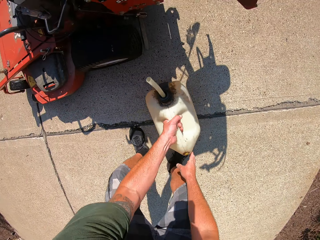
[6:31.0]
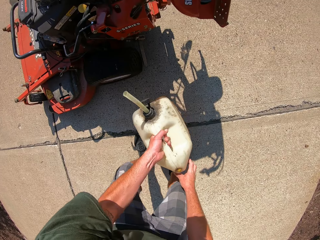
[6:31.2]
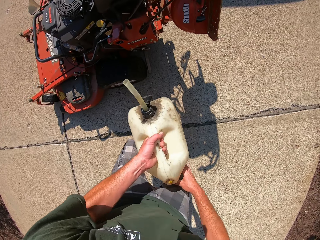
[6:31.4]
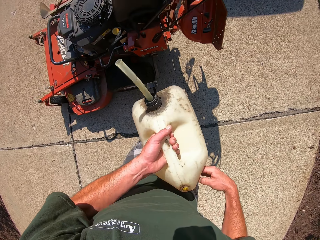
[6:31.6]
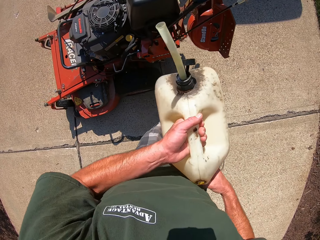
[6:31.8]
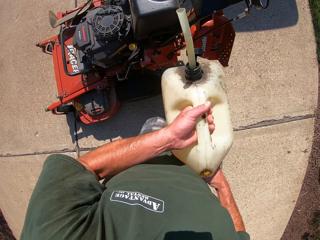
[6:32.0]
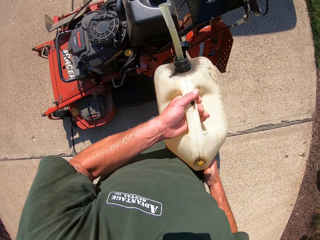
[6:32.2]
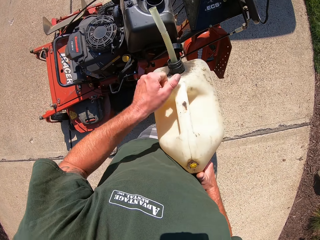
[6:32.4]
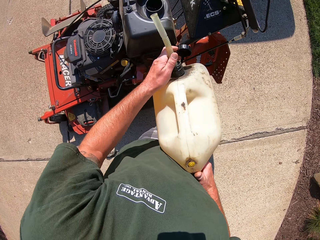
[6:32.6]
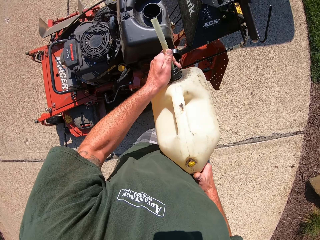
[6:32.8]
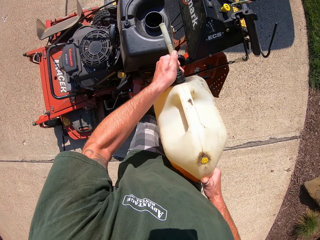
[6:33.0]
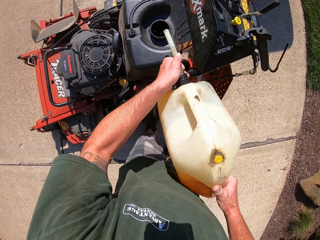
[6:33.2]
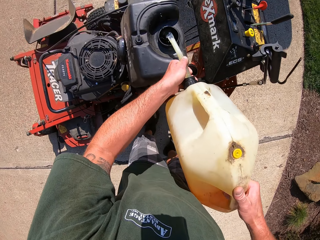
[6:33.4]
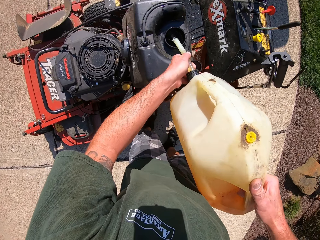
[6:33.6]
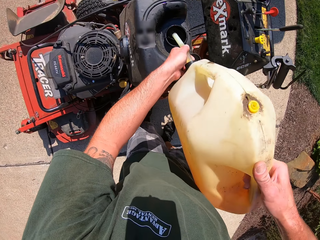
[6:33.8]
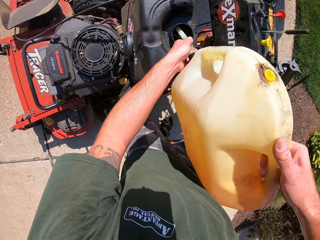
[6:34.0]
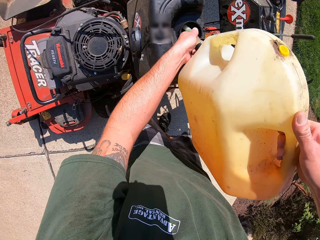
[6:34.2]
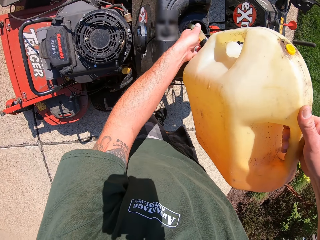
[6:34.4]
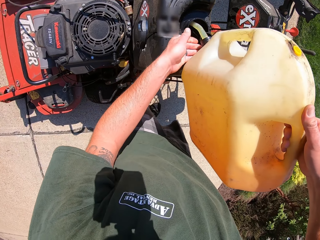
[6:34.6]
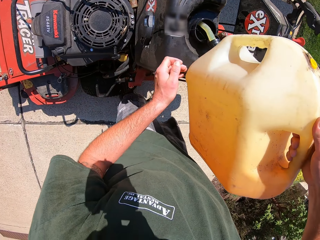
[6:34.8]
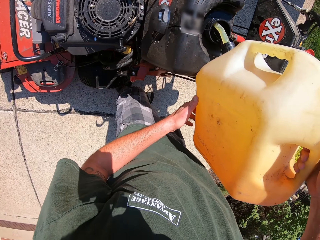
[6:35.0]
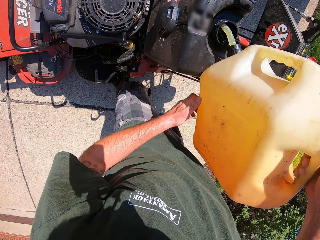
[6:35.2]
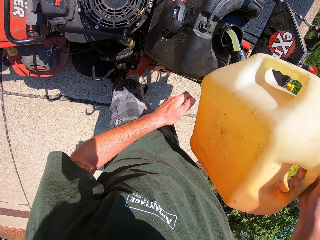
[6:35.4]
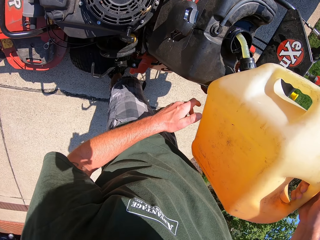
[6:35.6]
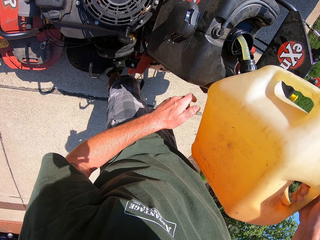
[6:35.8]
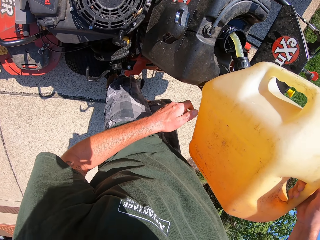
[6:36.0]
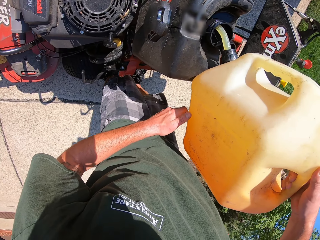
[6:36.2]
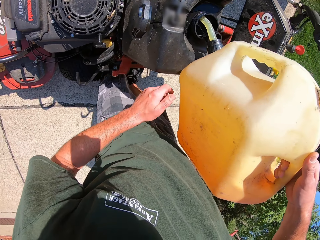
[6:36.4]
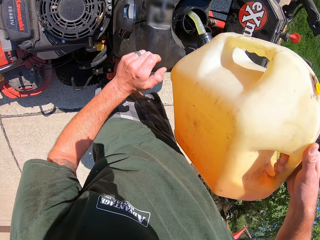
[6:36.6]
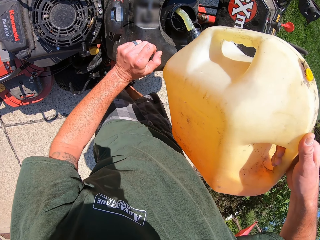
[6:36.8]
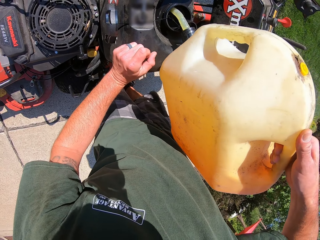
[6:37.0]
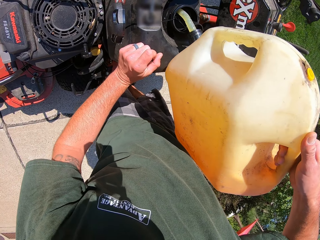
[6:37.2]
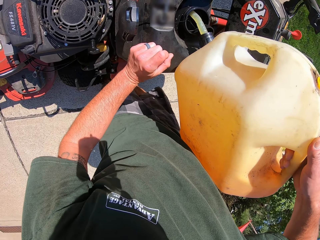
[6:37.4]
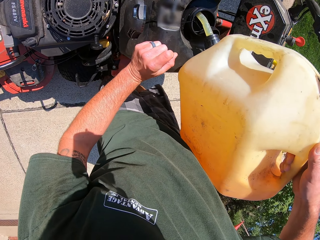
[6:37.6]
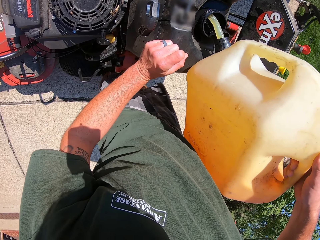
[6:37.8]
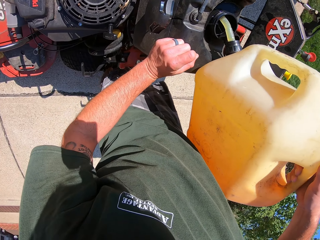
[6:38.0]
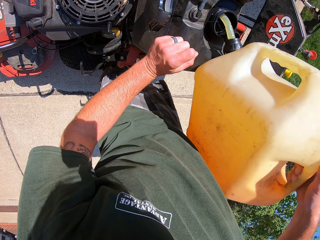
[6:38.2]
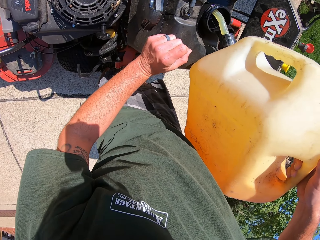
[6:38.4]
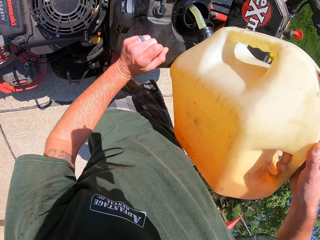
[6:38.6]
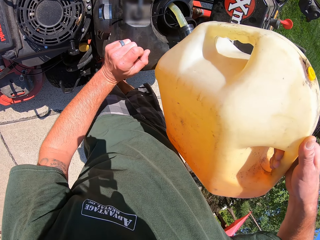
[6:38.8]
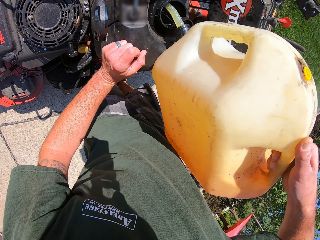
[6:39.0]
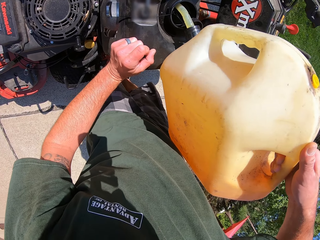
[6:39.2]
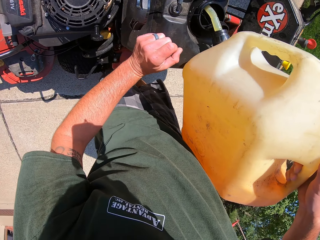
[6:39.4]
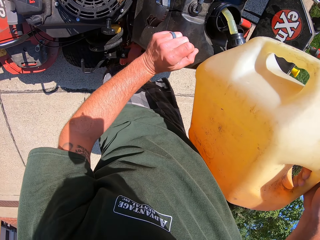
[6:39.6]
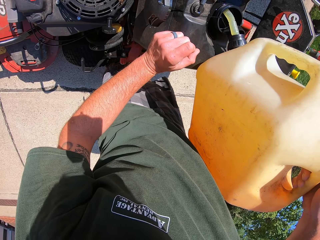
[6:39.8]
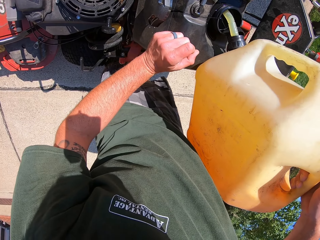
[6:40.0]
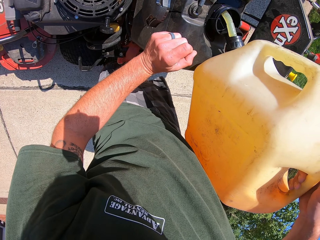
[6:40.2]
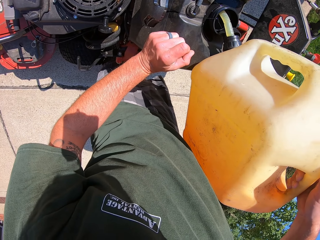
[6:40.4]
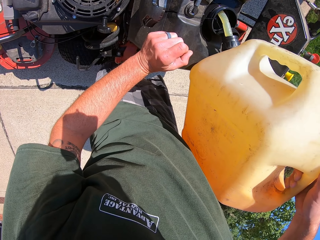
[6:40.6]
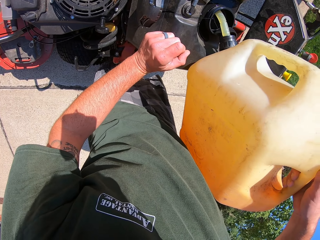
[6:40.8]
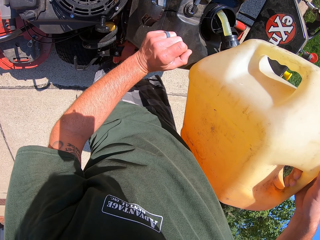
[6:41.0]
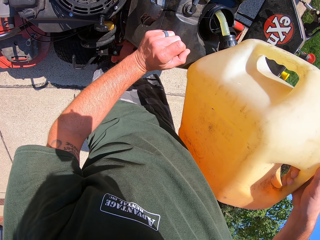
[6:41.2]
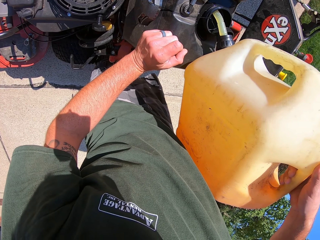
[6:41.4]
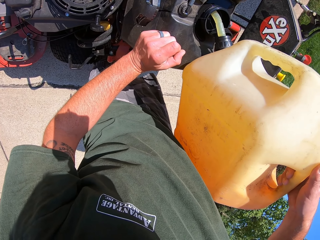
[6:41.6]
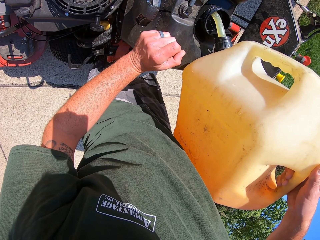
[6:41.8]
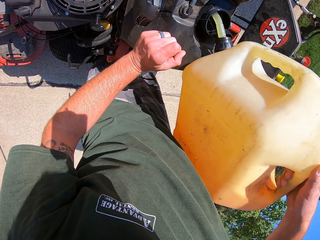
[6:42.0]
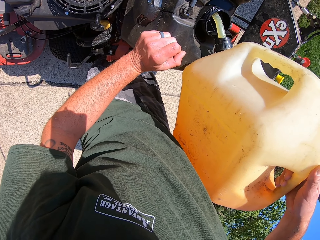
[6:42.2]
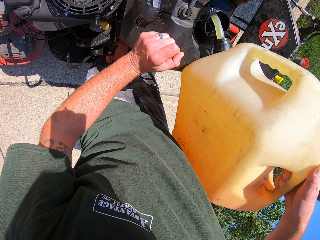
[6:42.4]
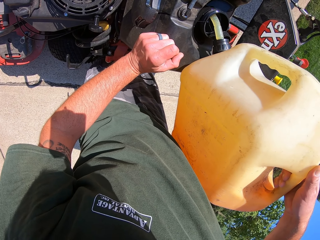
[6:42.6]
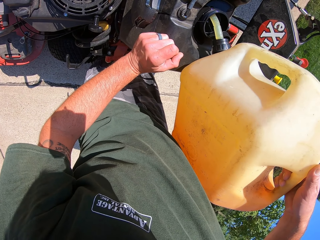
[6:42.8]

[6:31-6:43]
The camera wearer lifts the gallon with his two hands. He pours fuel from the gallon into the fuel tank of the lawnmower.

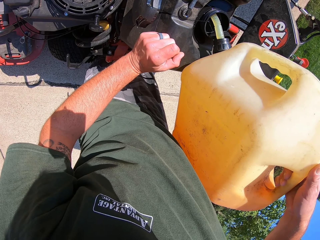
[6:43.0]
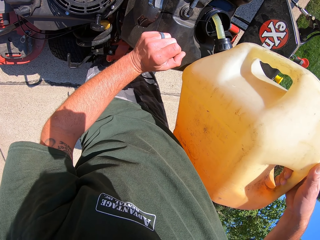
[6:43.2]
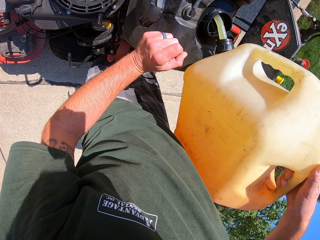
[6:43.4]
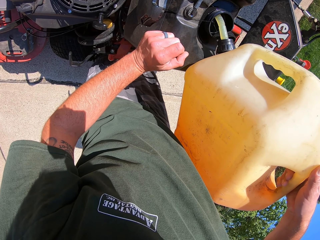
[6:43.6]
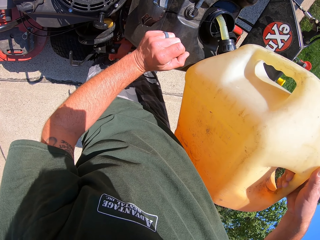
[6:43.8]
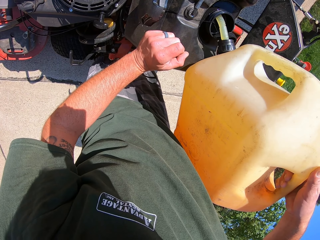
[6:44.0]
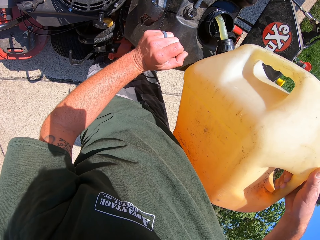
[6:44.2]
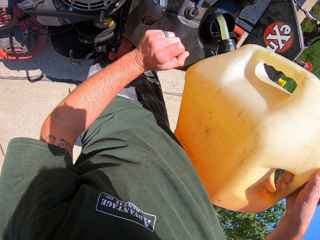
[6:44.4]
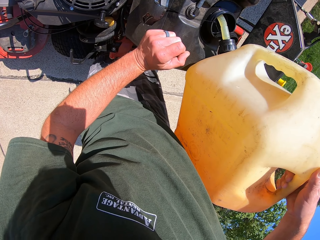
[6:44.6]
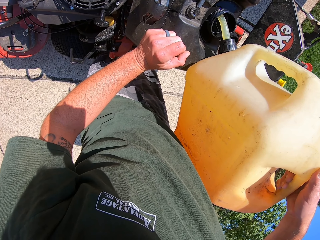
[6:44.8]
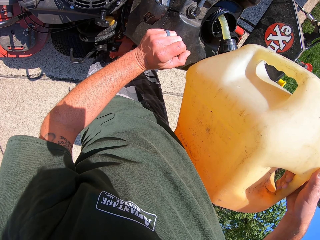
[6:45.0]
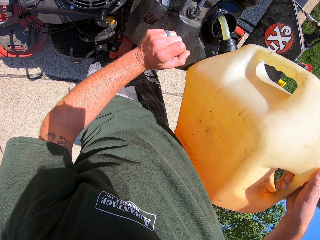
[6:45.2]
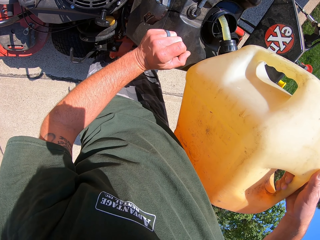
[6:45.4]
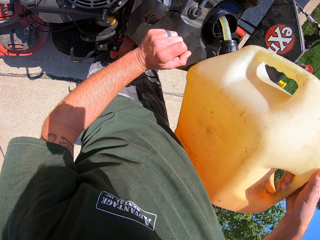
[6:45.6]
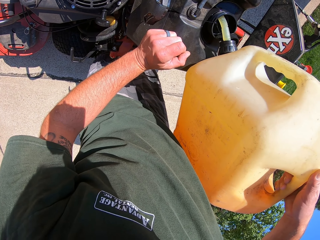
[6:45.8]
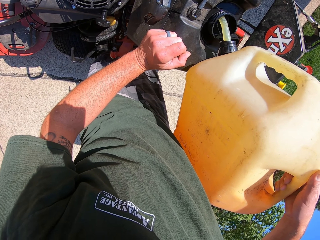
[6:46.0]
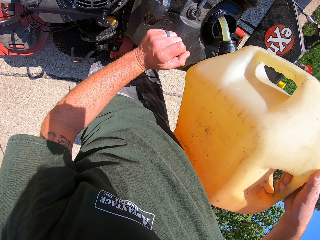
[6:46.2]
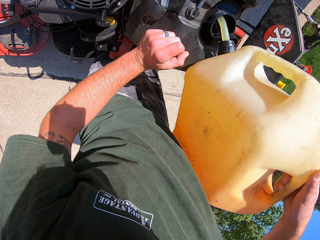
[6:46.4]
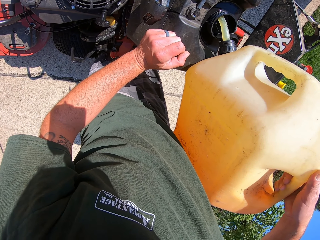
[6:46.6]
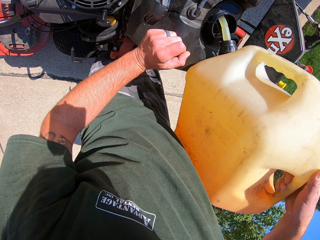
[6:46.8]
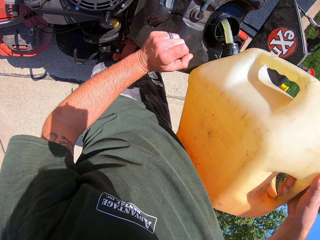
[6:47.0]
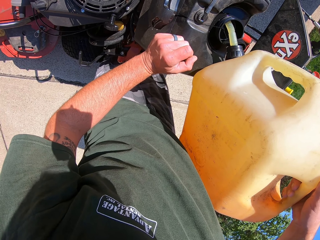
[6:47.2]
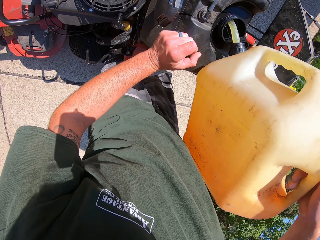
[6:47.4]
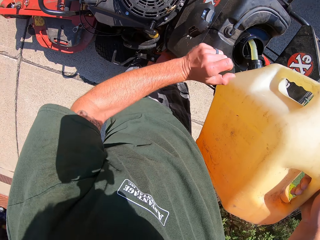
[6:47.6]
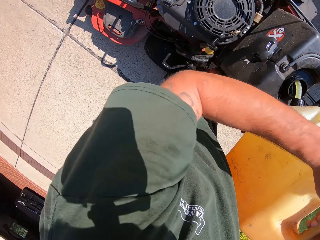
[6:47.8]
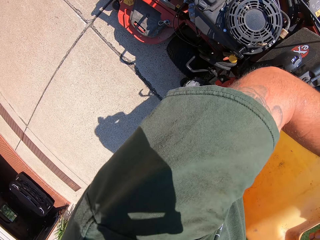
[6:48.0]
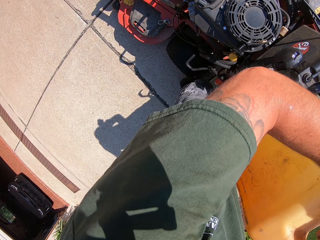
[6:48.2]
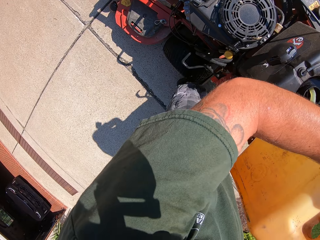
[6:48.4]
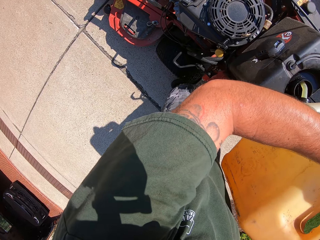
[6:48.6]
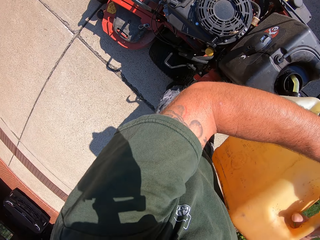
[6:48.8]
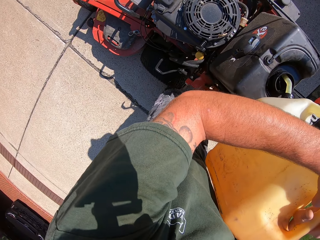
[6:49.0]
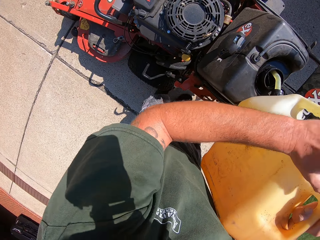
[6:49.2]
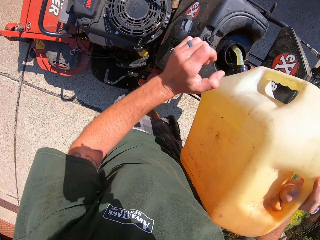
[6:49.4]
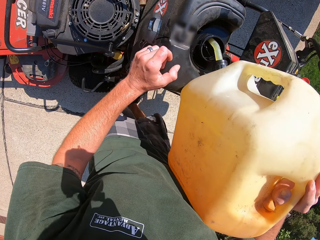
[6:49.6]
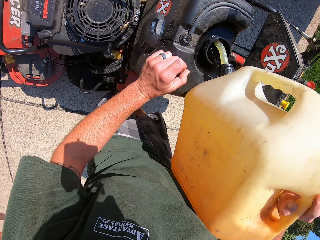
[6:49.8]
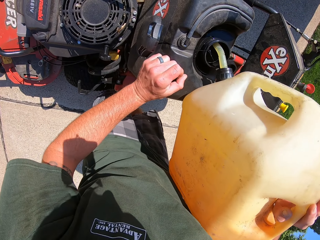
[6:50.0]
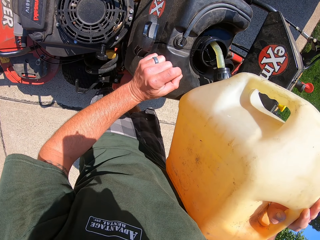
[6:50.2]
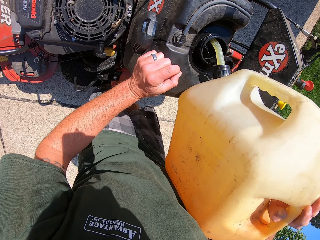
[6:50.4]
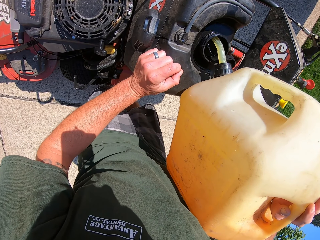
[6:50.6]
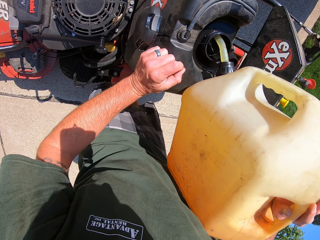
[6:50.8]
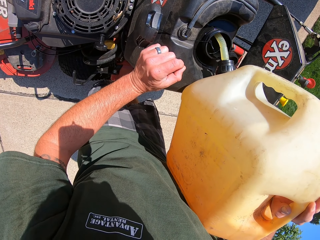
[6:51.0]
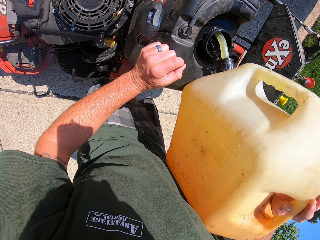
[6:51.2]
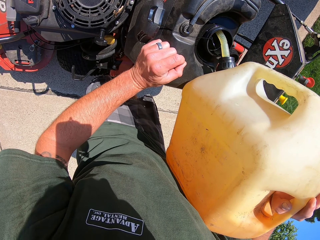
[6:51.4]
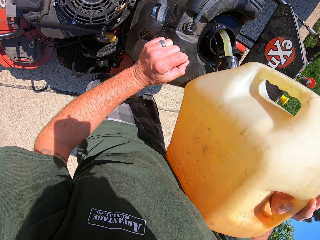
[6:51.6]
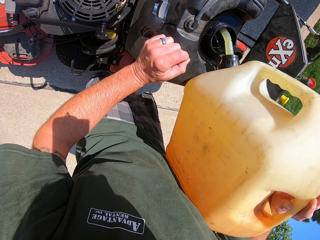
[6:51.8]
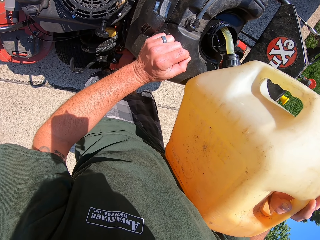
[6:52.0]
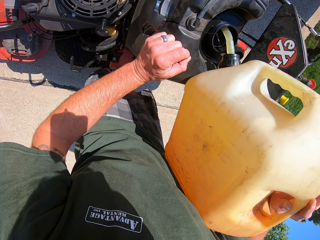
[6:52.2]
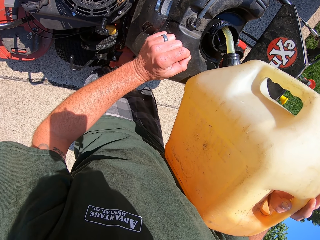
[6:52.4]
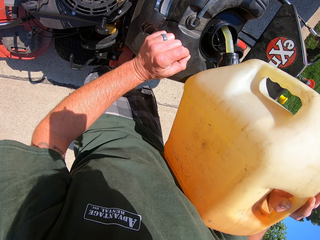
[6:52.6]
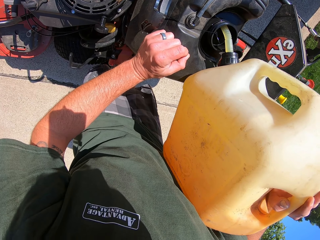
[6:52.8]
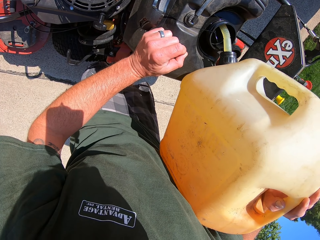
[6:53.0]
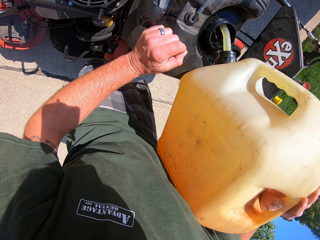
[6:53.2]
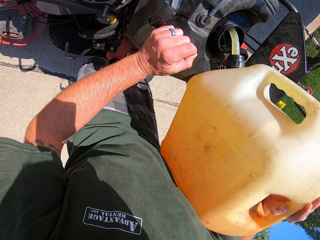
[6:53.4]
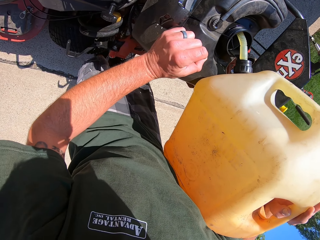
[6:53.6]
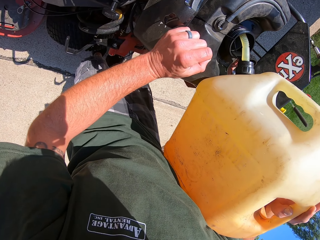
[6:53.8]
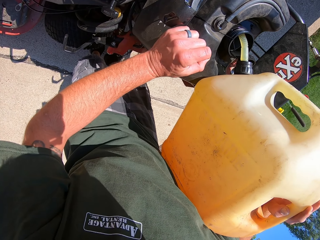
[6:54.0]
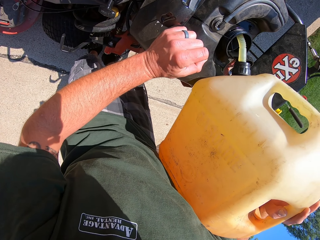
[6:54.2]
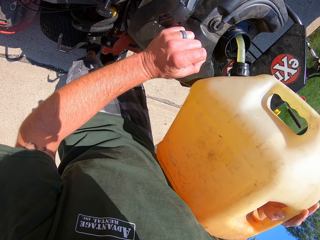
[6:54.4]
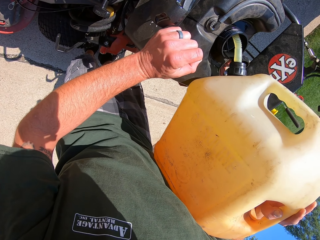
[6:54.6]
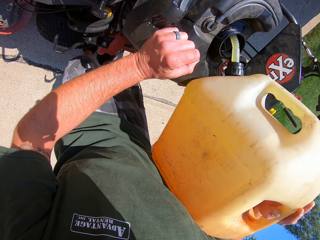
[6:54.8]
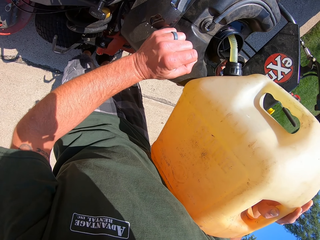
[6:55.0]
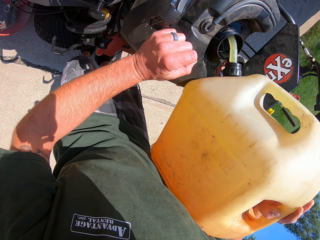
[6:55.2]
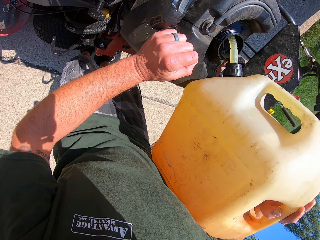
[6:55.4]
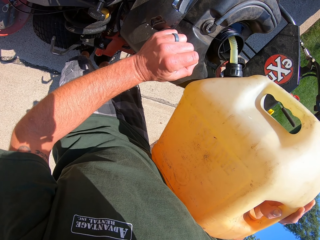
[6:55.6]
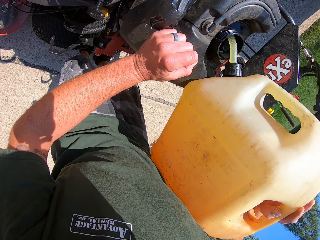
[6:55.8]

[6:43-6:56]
The camera wearer touches his face. He pours fuel from the gallon into the fuel tank of the lawnmower.
